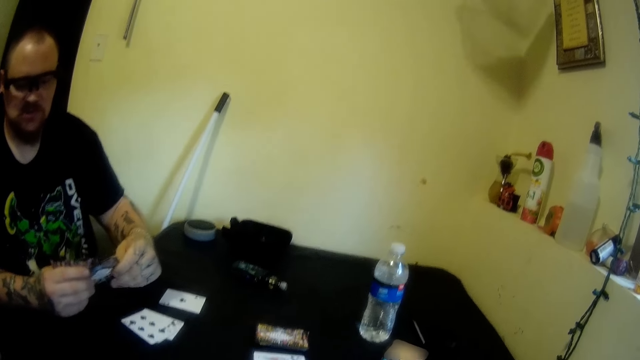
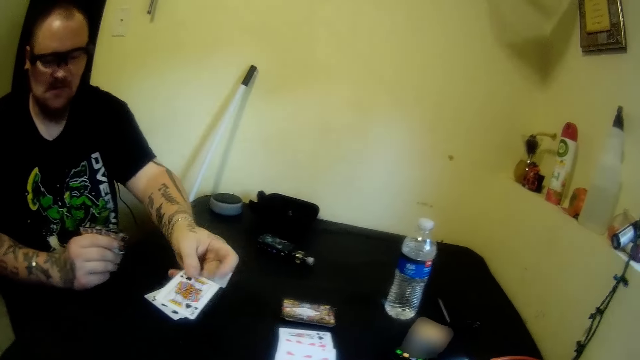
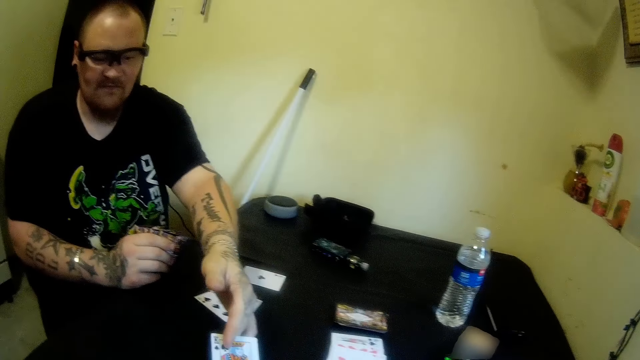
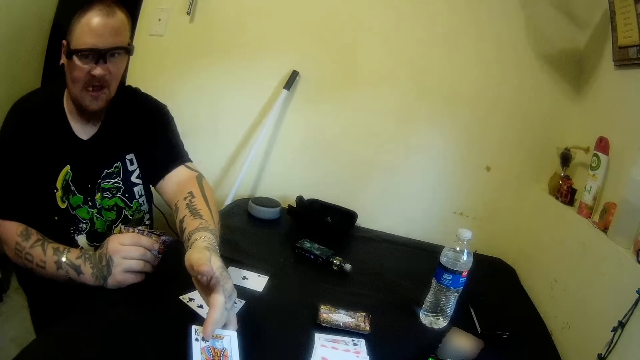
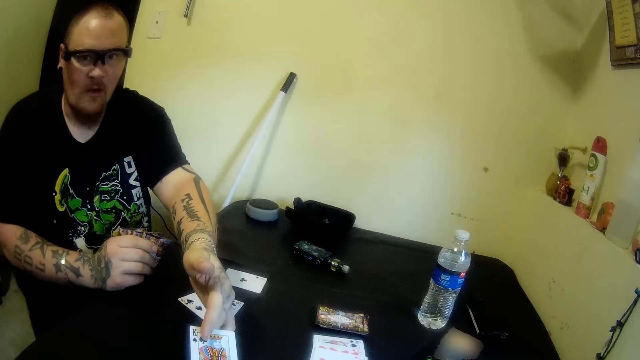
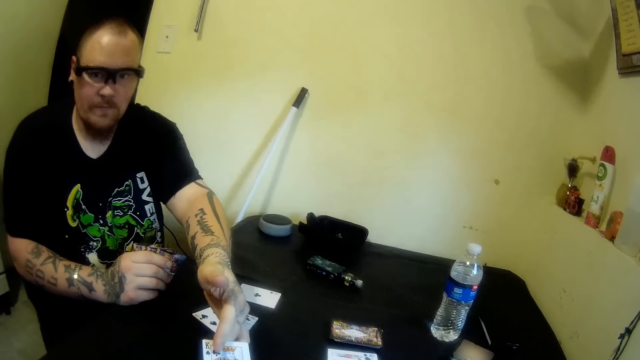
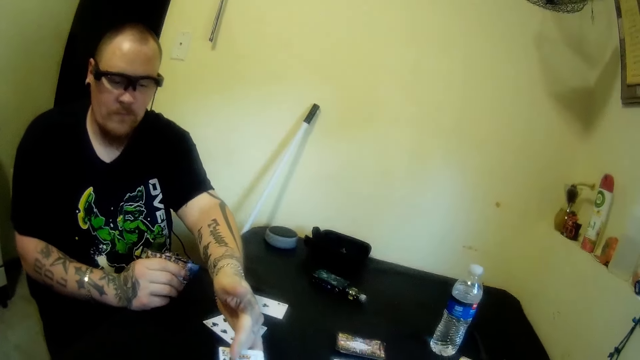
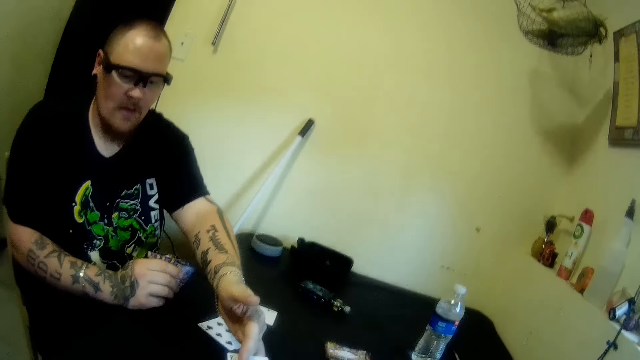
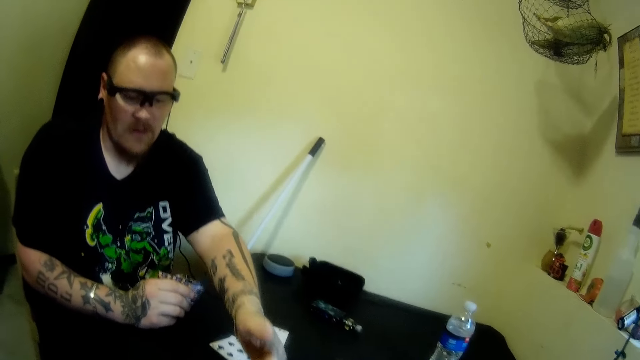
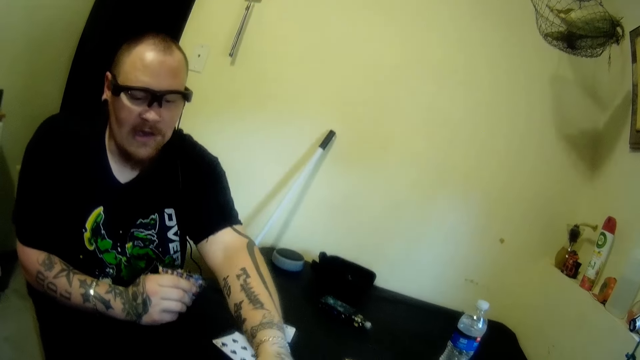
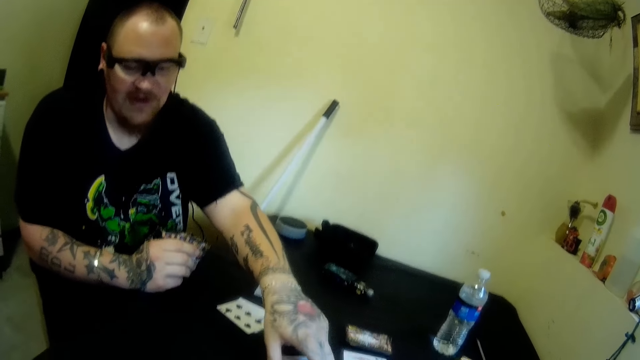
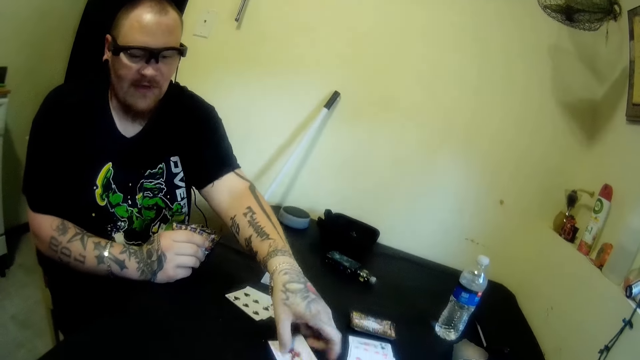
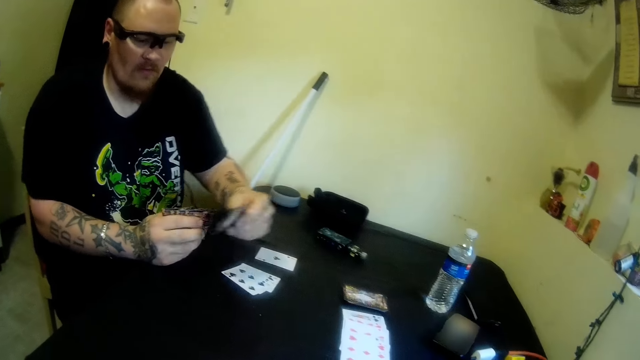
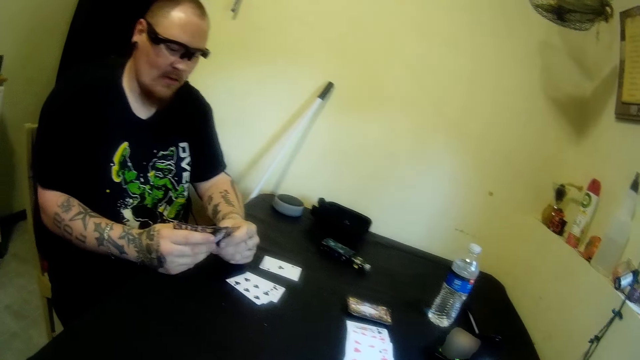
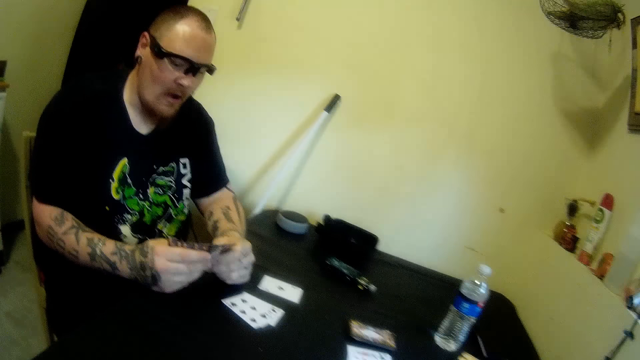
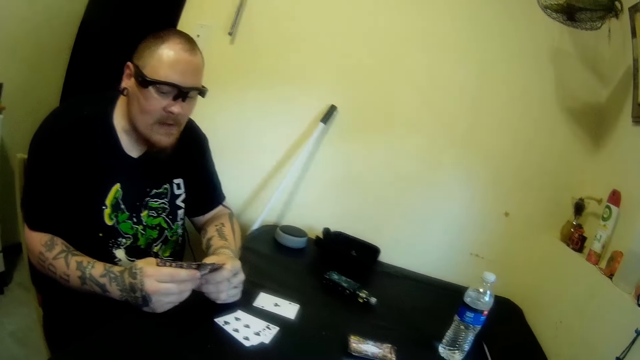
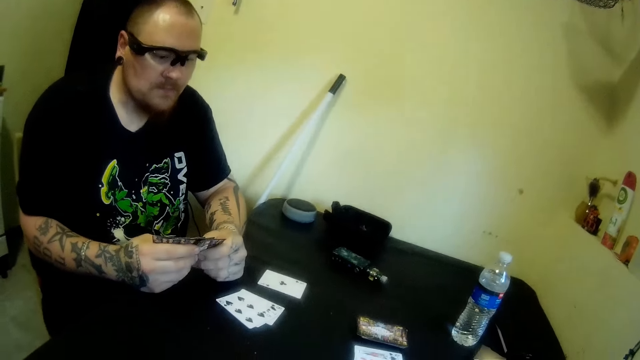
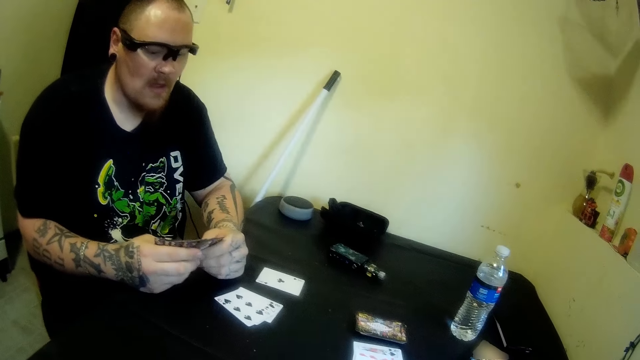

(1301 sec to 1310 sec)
A man drops a card on the table with his left hand. The man shows the camera wearer the card. He picks the card from the table with his left hand.

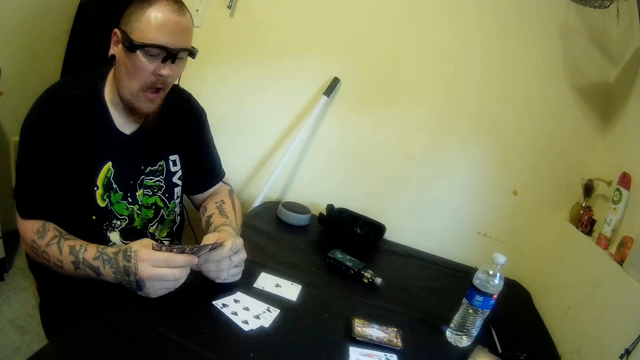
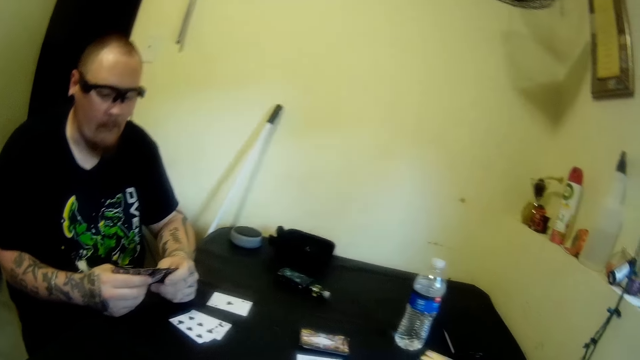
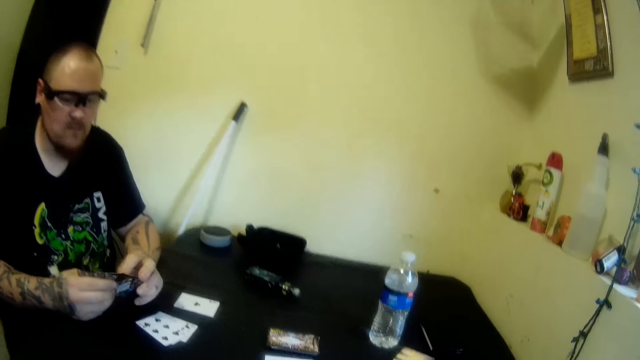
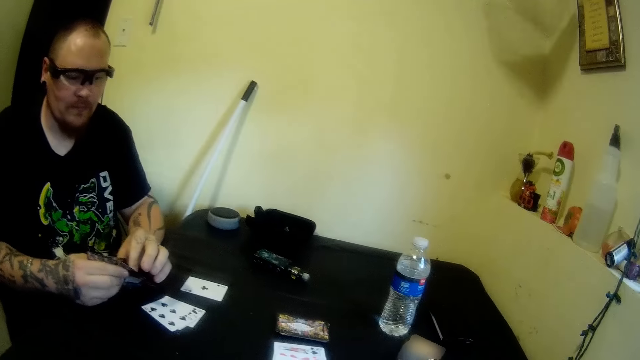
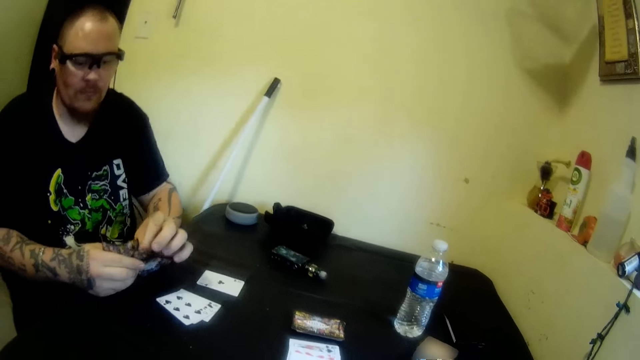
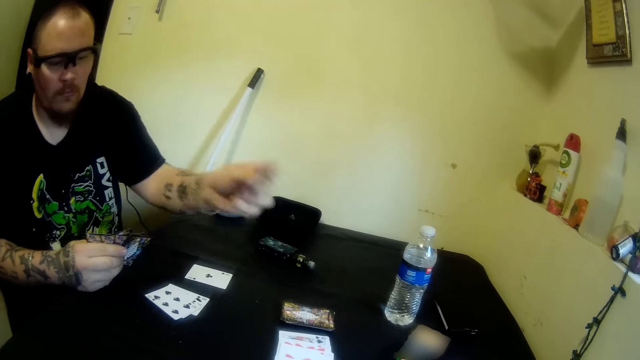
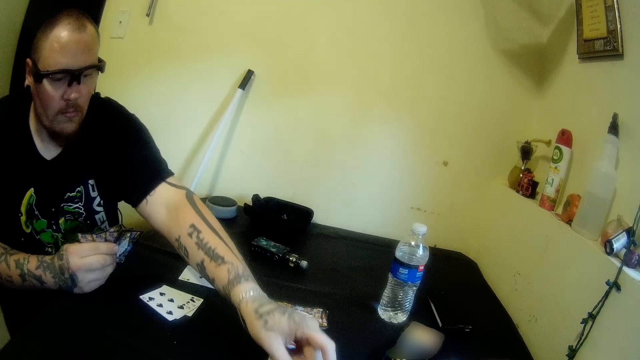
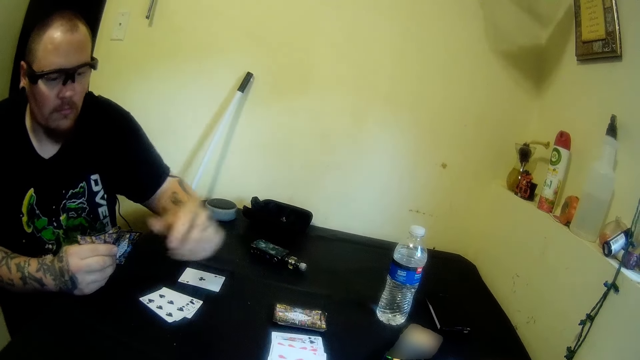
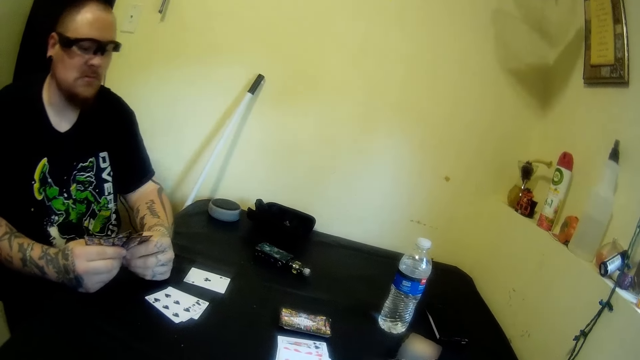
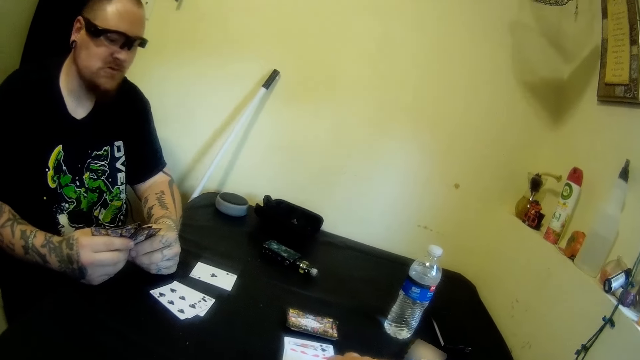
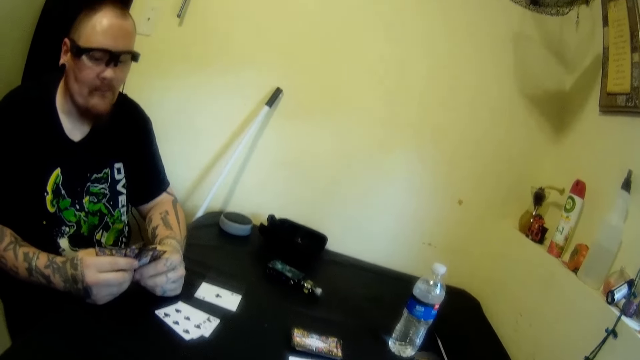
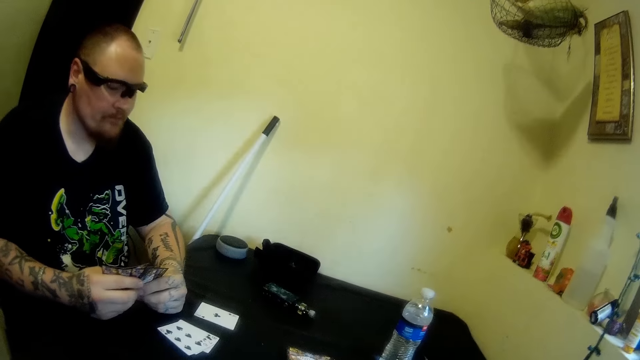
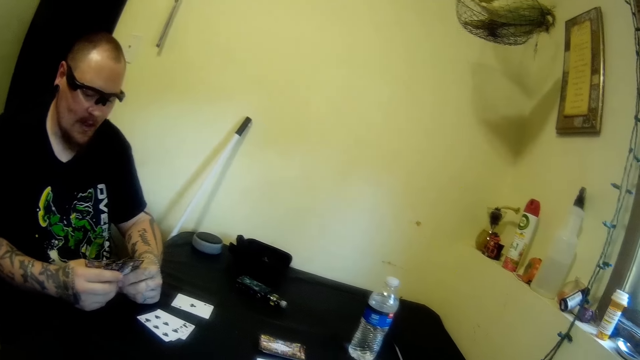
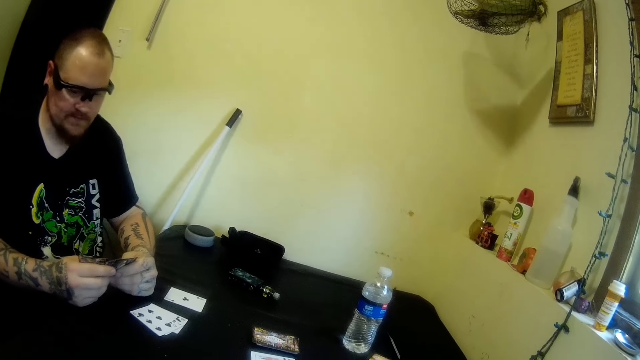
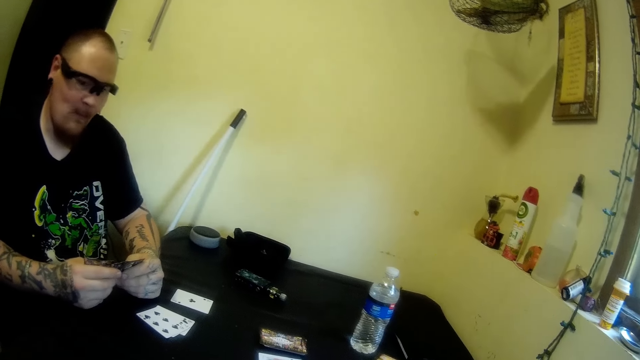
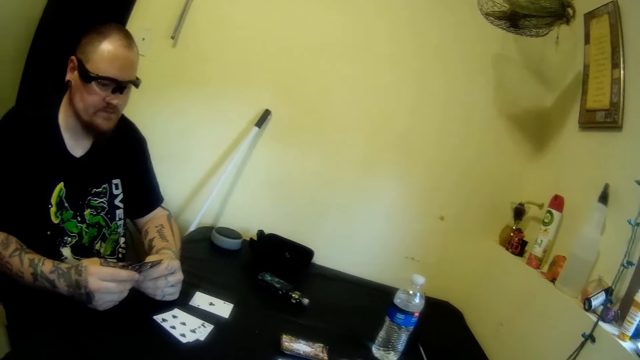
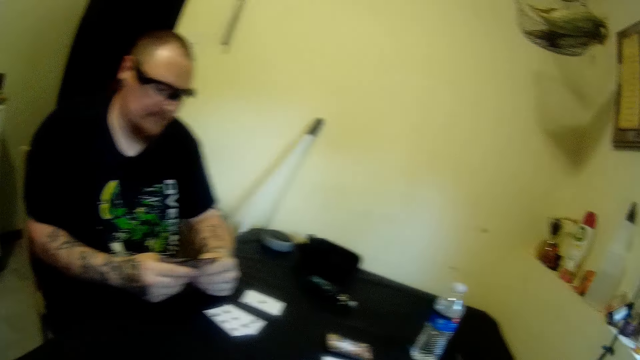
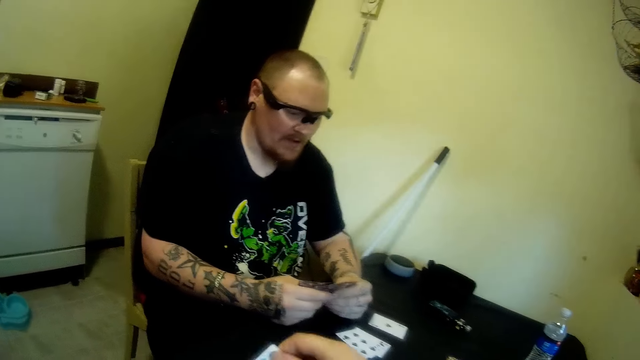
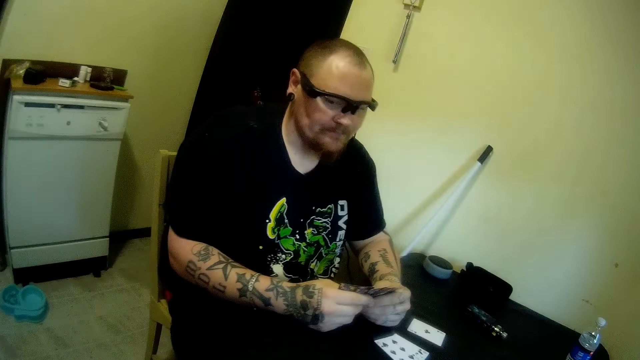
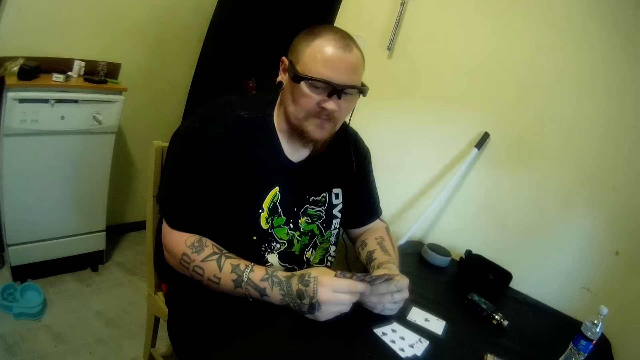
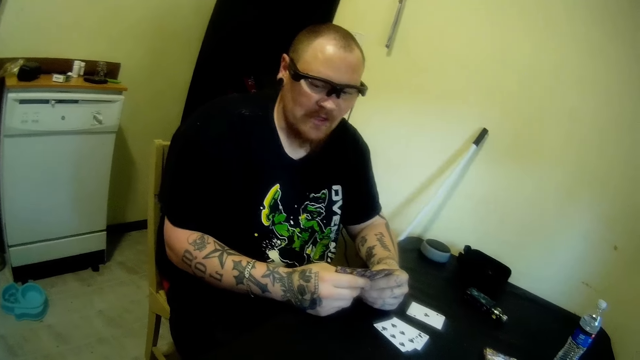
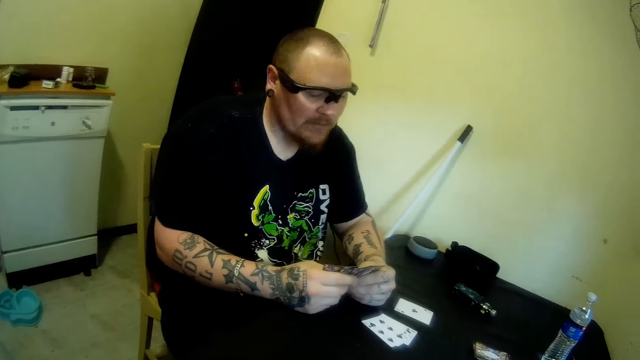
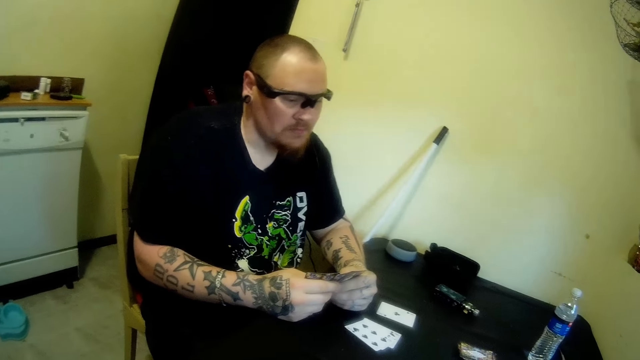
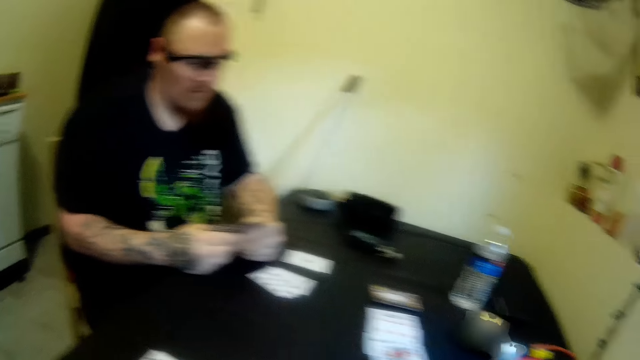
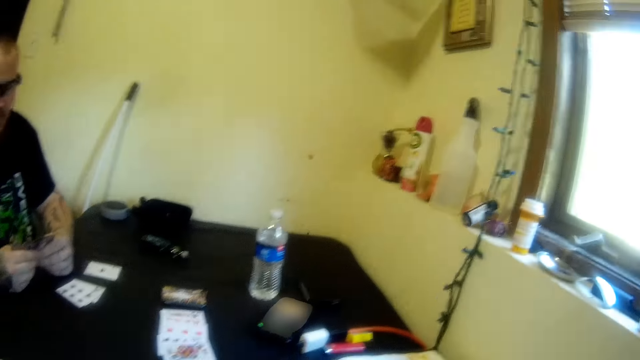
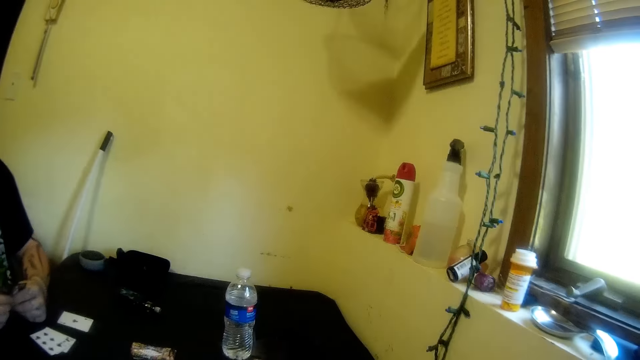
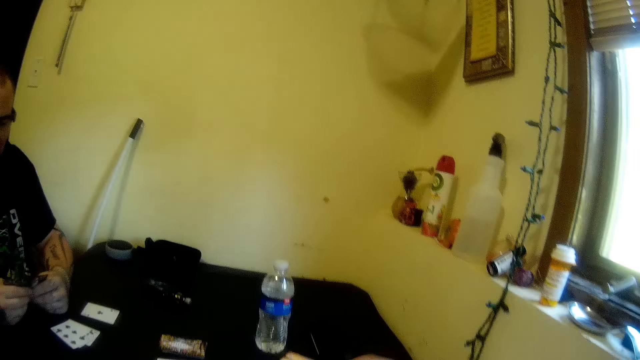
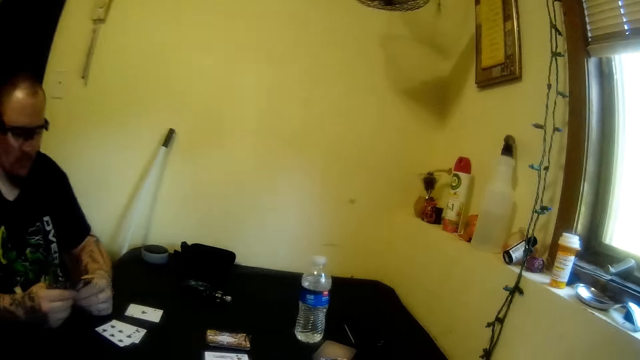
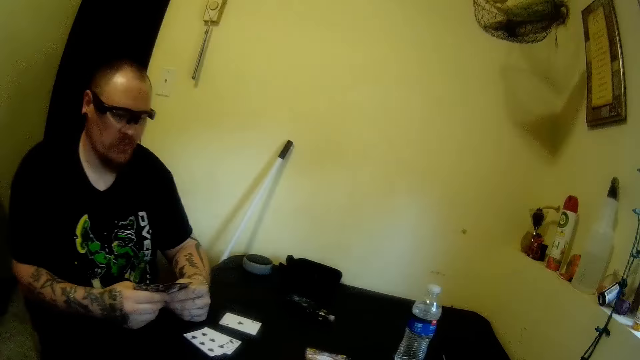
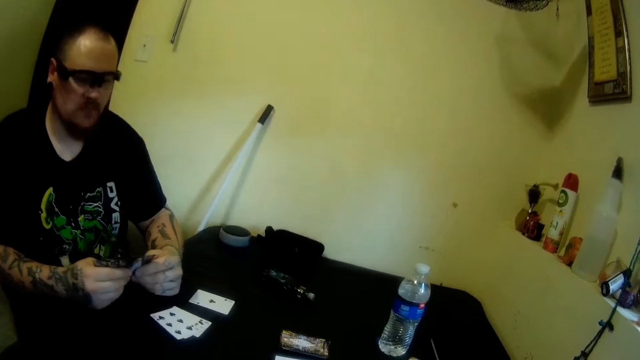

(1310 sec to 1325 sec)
A man aligns the cards. The man drops a card on the table with his left hand. The camera wearer looks around the room.
